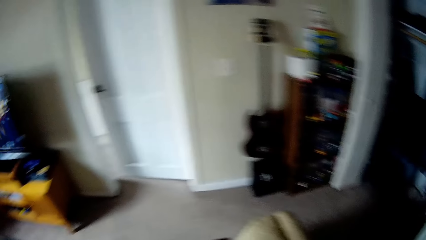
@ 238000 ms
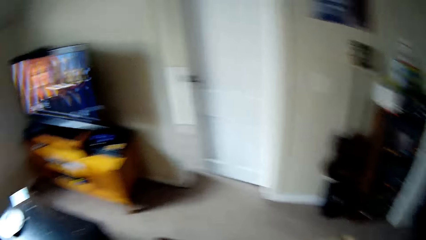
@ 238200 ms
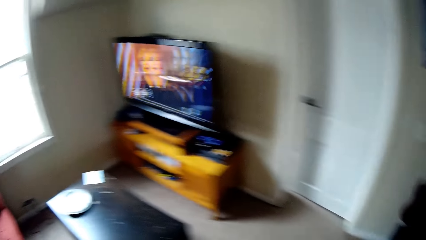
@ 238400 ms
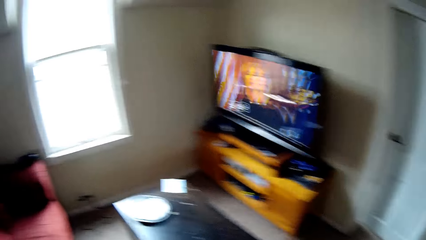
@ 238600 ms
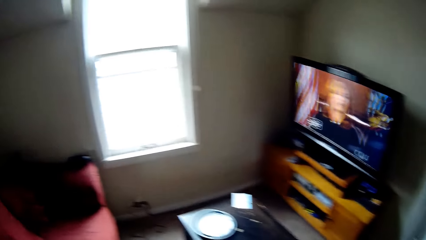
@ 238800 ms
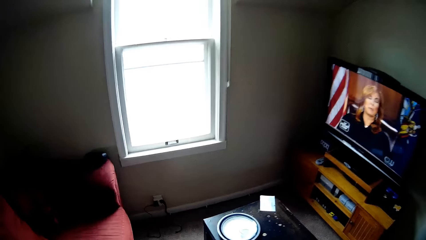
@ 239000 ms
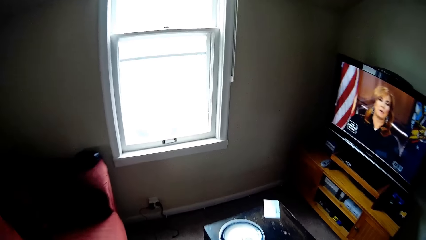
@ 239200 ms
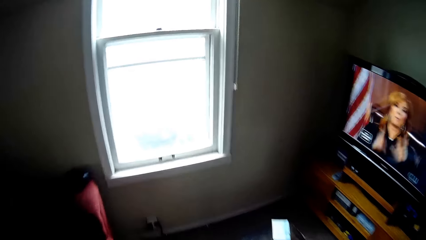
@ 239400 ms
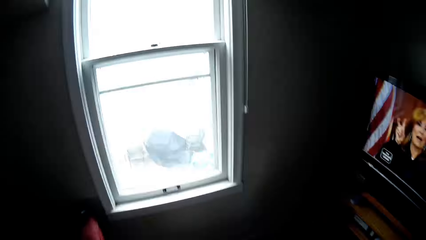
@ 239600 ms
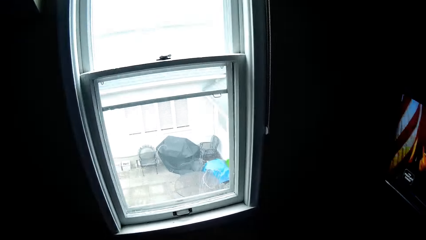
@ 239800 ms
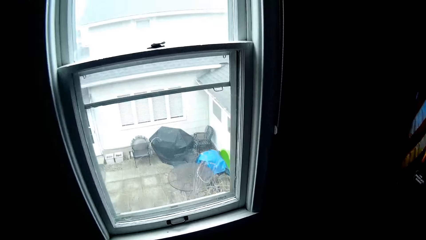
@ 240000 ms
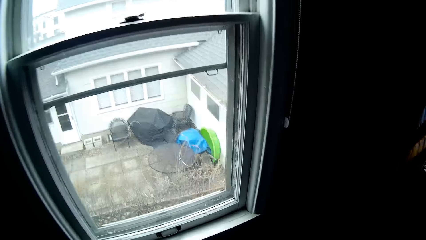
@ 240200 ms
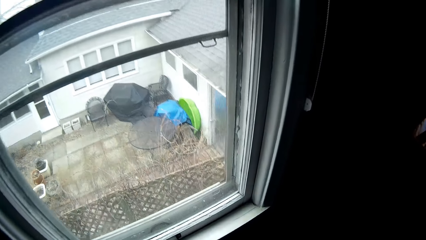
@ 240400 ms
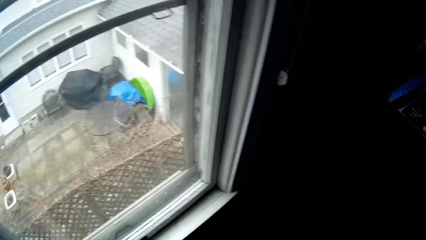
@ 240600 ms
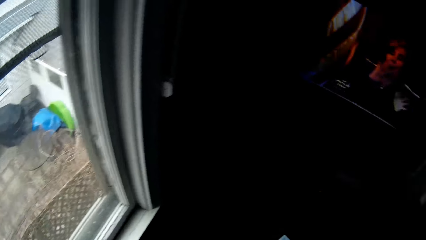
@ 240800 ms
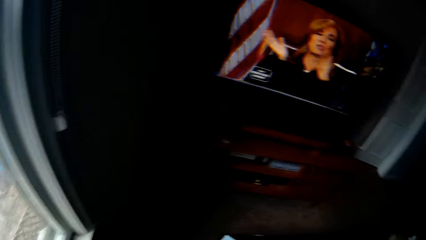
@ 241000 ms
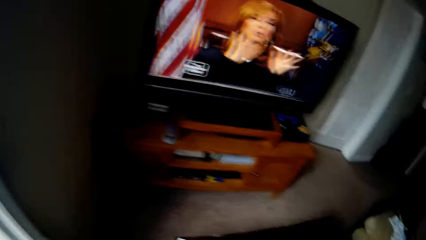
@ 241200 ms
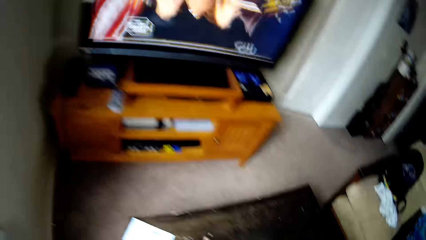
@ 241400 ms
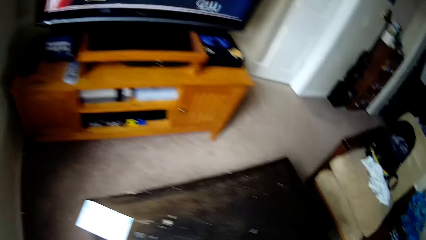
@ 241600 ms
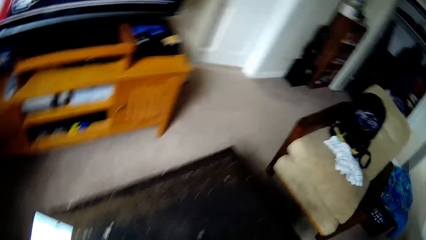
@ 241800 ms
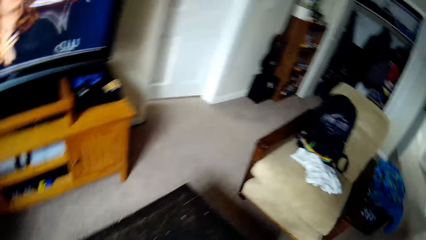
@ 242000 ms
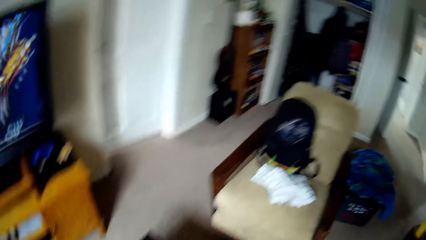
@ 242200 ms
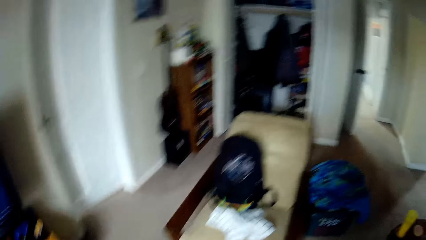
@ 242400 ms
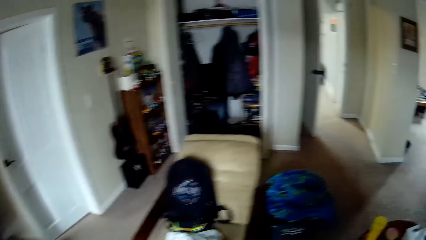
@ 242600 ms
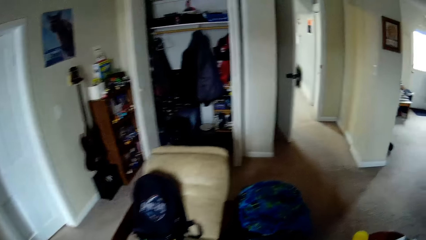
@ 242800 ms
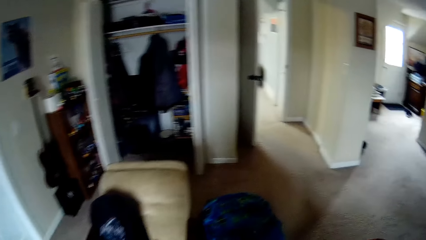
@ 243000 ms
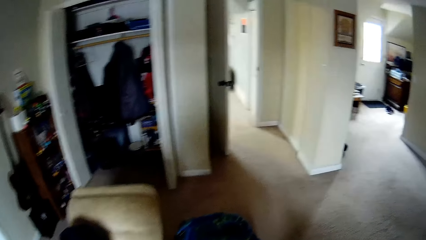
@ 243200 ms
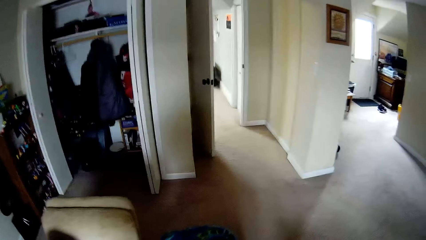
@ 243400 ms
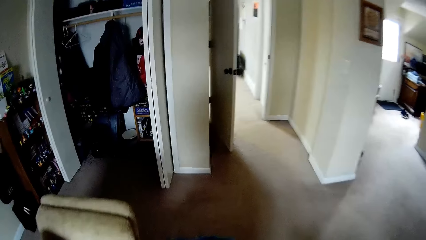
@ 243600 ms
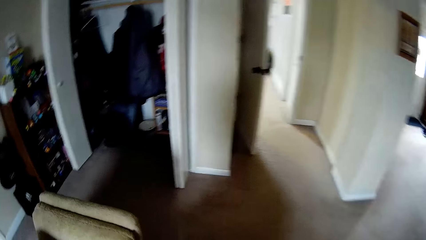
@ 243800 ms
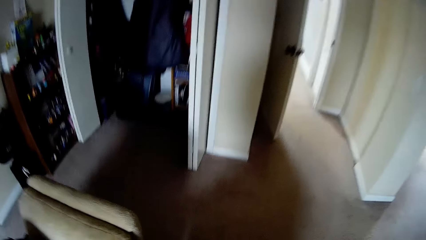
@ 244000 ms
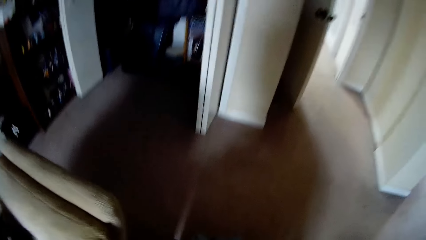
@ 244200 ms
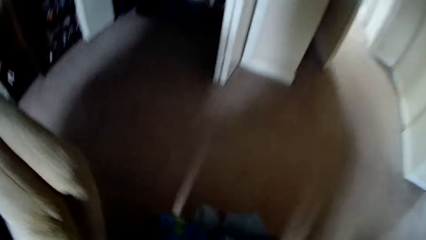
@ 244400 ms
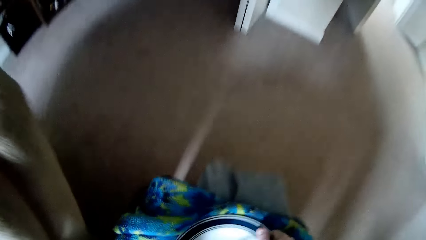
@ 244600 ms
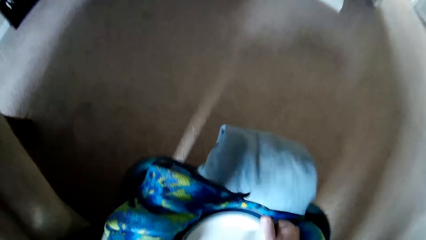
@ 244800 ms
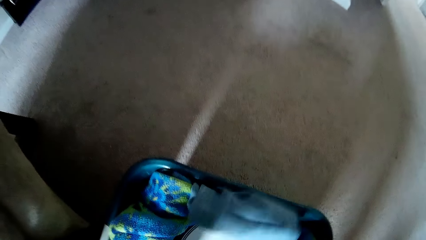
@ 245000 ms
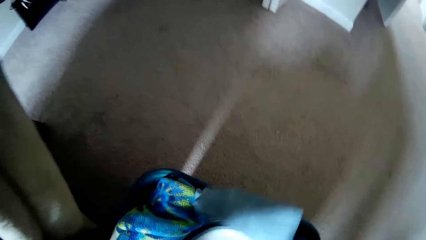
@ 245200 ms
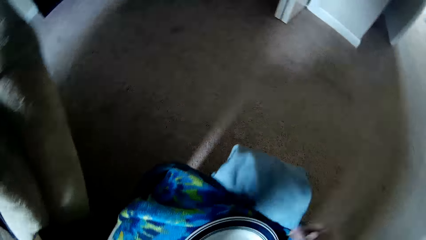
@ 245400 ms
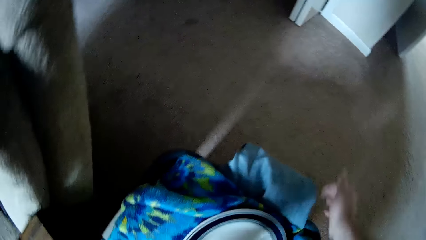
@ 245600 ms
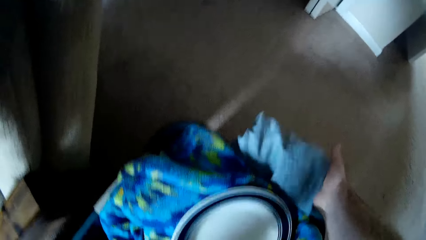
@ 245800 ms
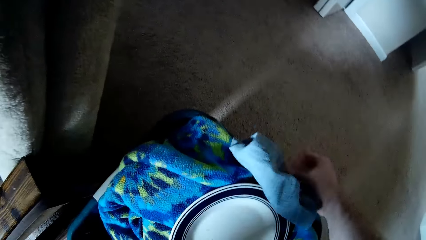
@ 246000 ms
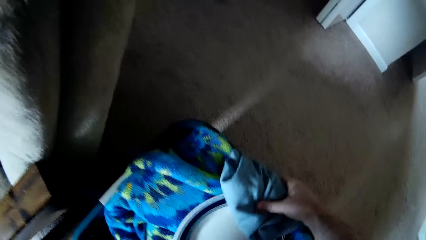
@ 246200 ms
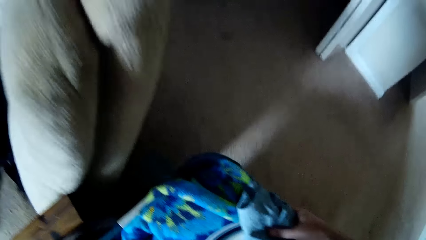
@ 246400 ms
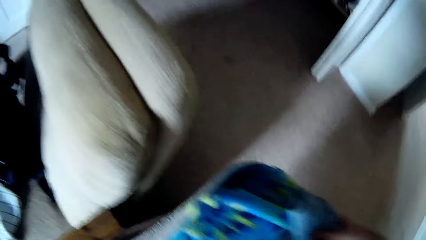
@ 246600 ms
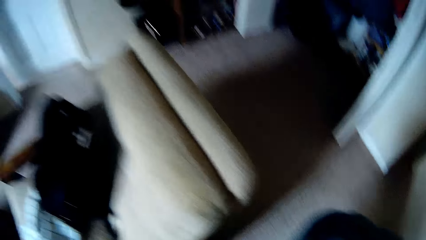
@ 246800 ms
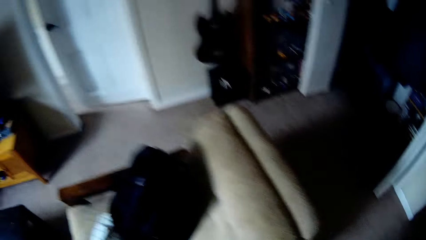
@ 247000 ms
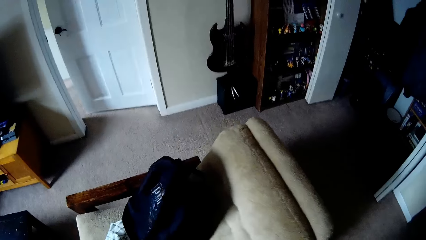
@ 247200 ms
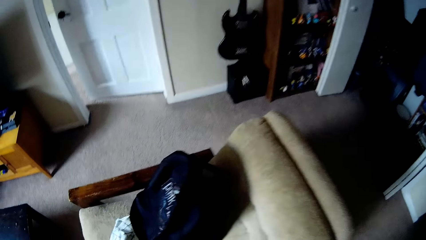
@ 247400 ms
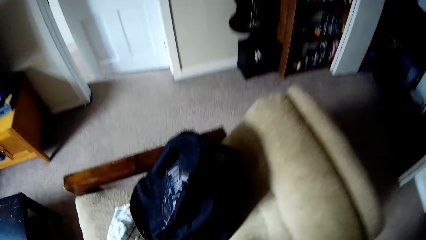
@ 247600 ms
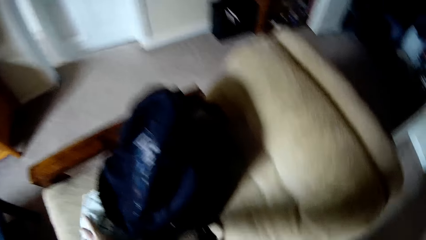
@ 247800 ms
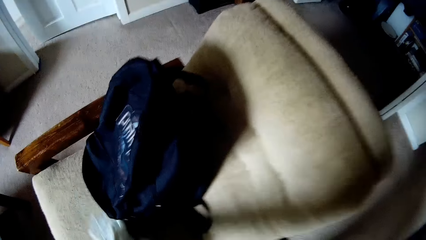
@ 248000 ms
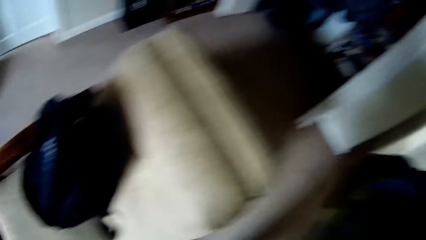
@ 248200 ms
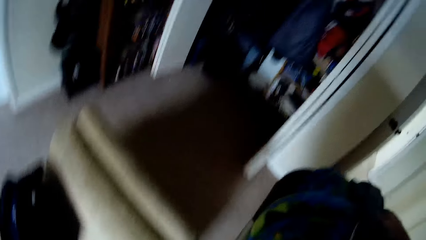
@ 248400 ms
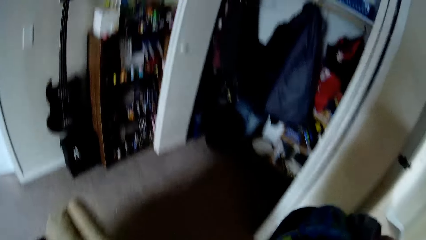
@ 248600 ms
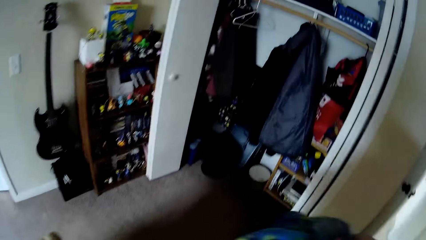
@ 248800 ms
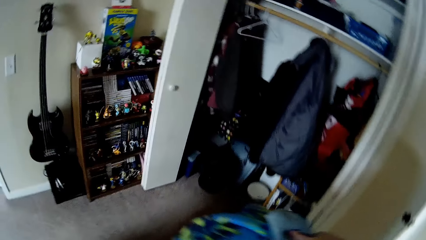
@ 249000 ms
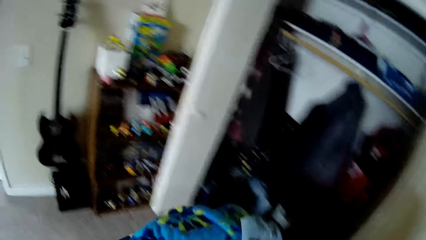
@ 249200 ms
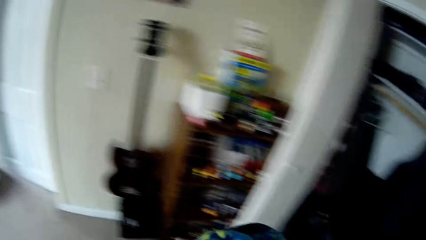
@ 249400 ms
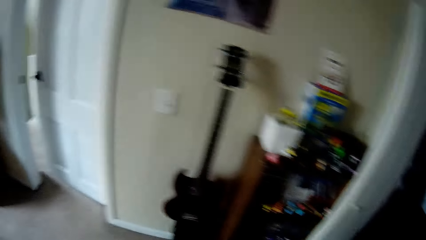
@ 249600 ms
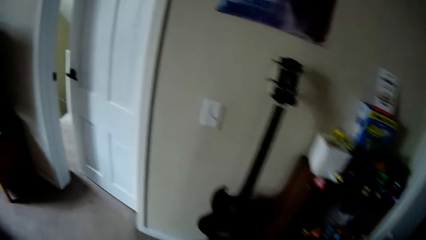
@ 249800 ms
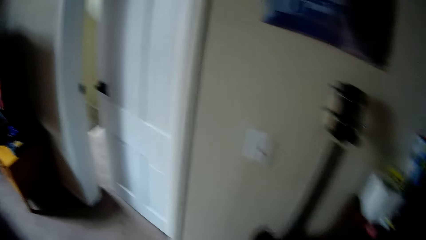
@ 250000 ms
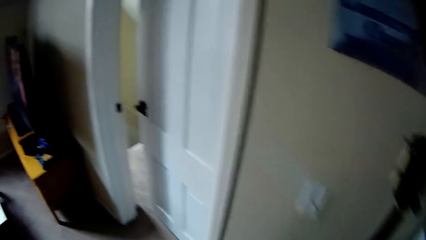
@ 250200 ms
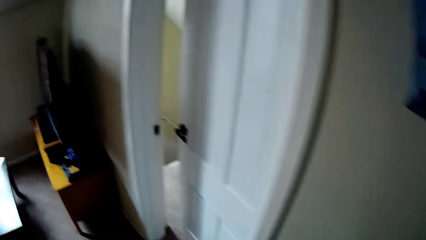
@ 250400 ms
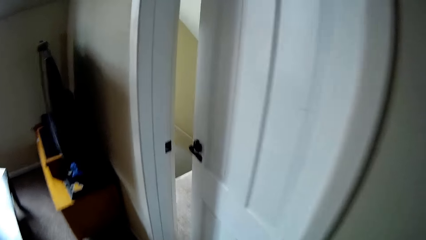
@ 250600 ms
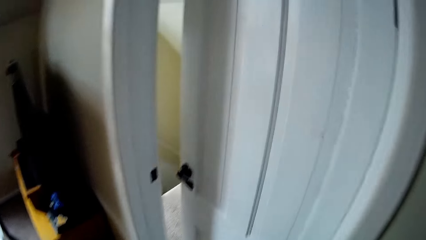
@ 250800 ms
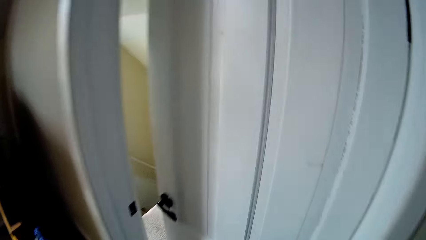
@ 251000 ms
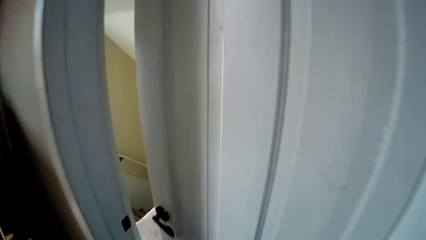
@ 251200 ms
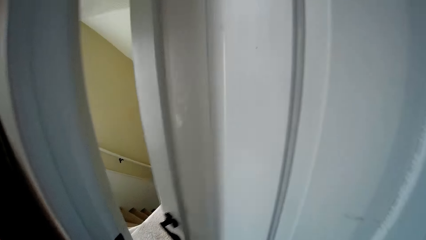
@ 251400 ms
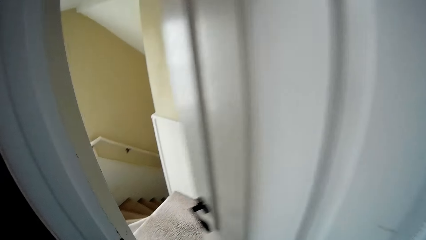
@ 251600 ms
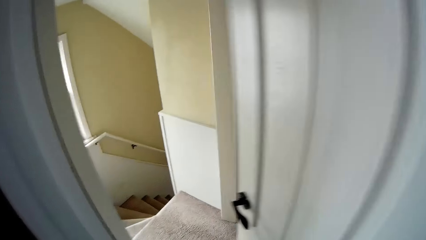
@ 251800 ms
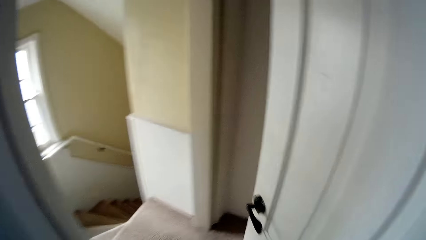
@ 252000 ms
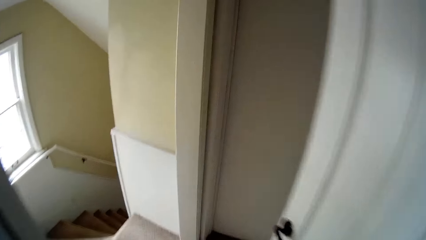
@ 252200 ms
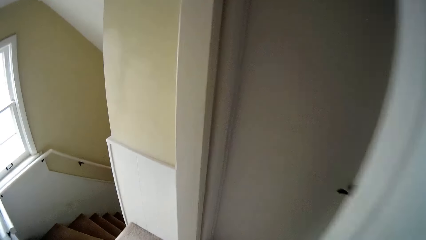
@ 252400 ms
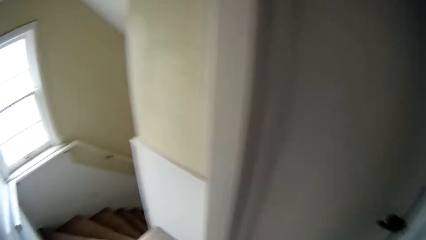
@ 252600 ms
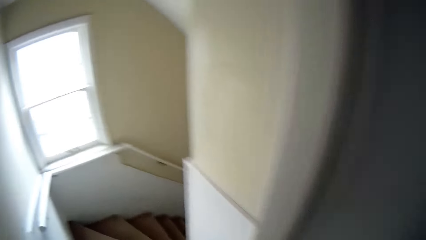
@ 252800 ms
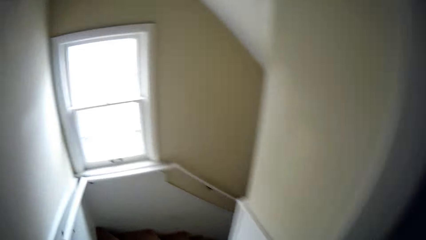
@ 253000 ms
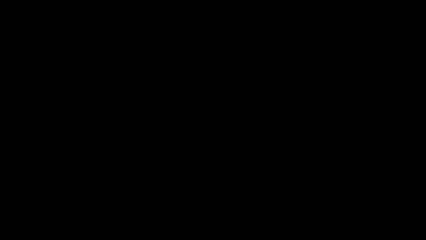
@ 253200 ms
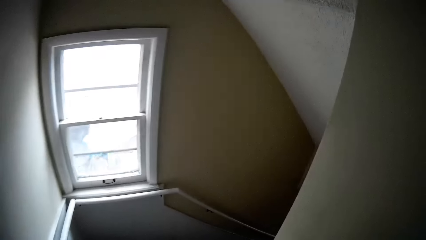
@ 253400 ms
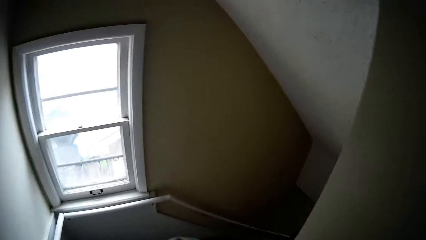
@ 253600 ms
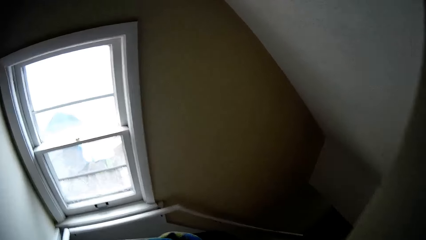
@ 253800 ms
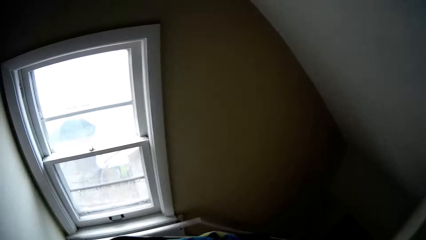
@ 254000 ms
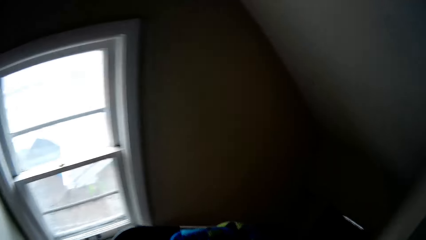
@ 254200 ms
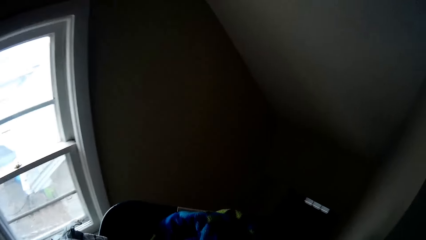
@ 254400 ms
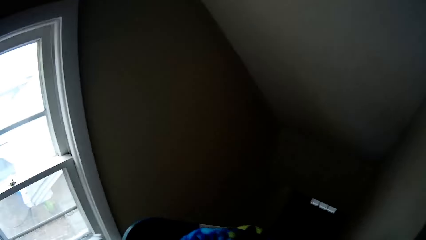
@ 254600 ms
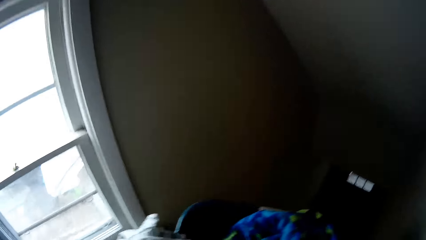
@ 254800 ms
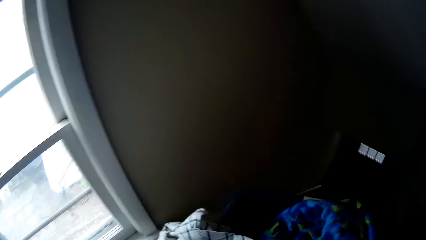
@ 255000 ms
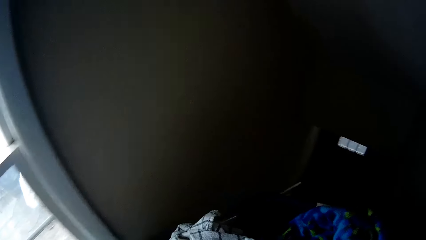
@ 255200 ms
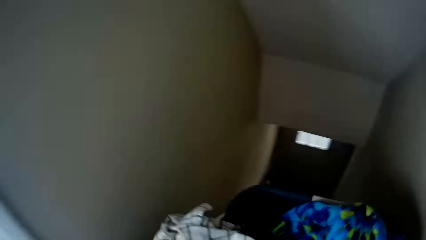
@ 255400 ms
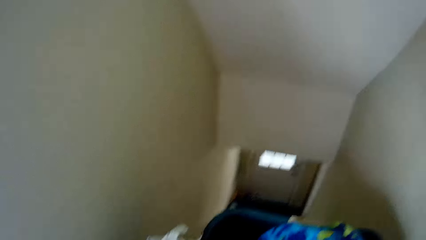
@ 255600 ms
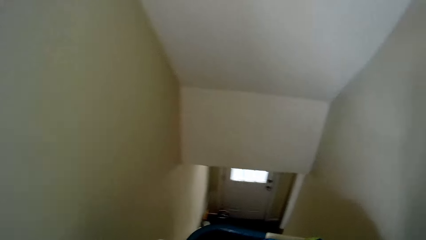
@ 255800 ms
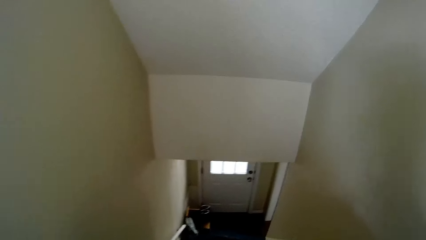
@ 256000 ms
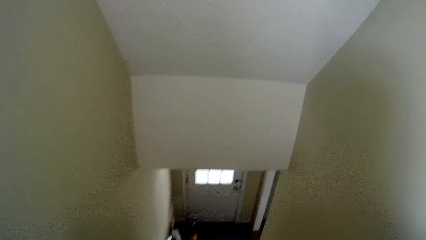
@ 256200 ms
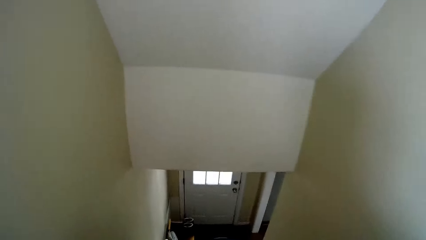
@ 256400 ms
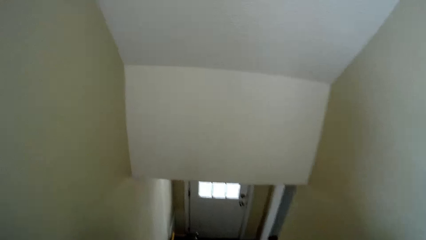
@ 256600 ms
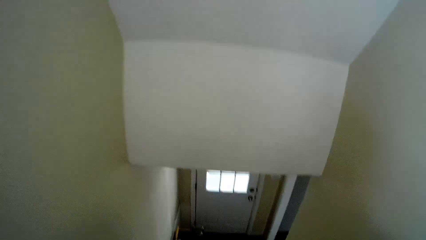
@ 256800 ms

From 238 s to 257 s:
The camera wearer looks through the window. They walk around the room. They pick up a plate from the table and walk around the room. They pick up a laundry basket. They place the plate on the clothes bin. They pick up a cloth from the chair. They walk around the room. They open a door. They walk down stairs.
